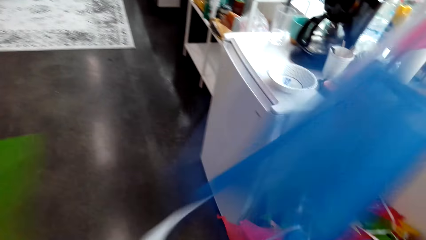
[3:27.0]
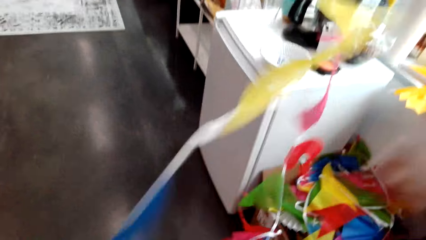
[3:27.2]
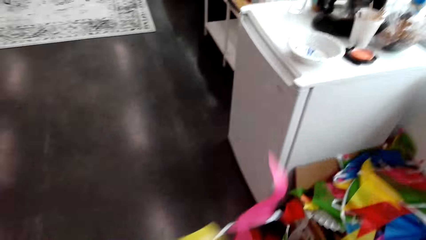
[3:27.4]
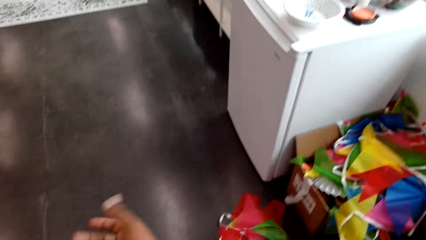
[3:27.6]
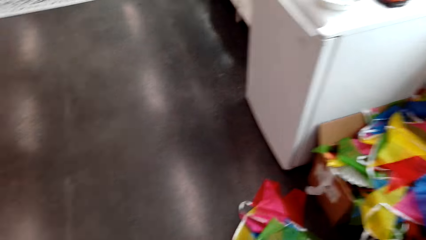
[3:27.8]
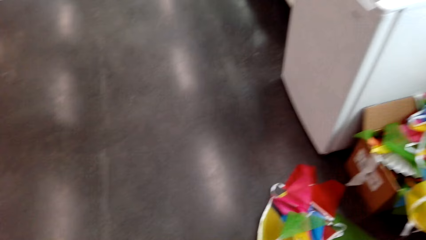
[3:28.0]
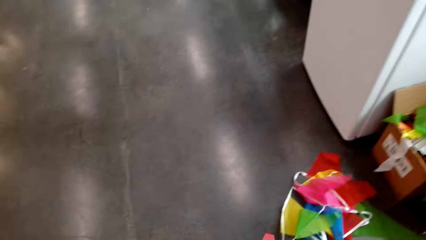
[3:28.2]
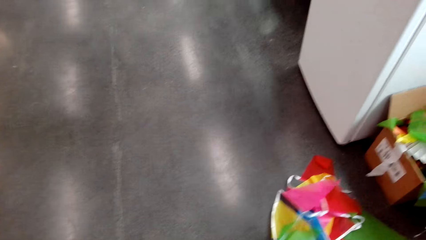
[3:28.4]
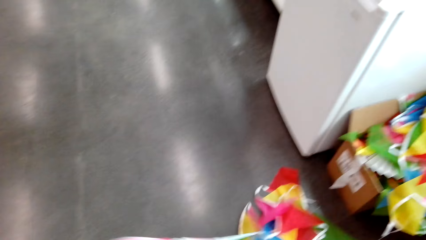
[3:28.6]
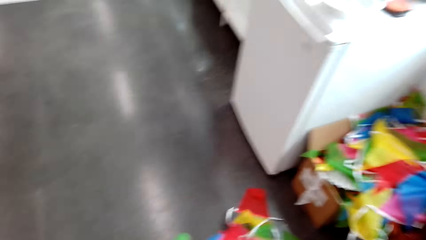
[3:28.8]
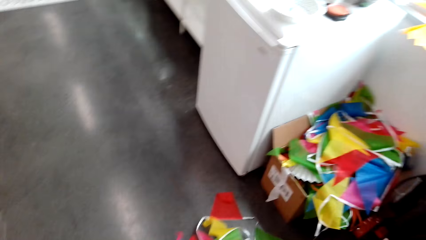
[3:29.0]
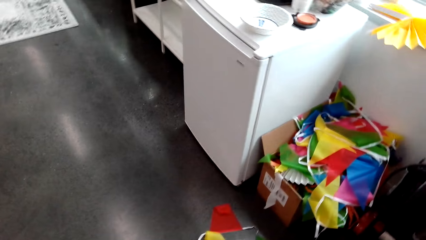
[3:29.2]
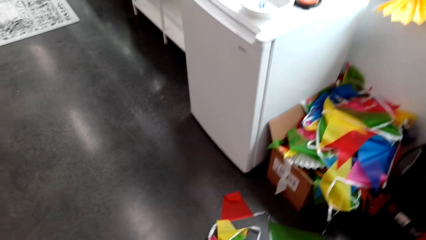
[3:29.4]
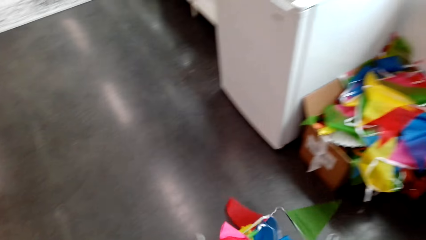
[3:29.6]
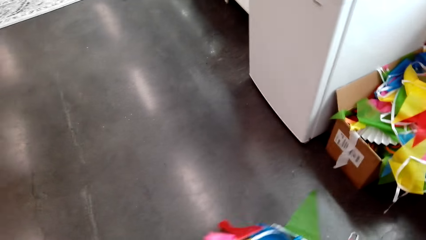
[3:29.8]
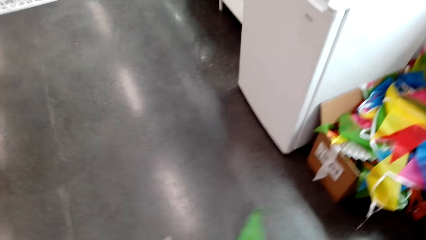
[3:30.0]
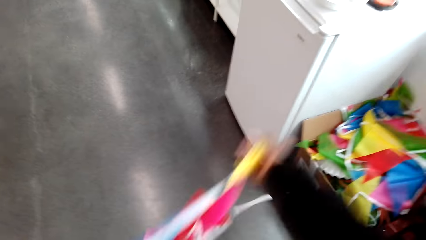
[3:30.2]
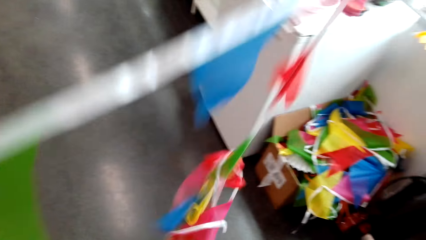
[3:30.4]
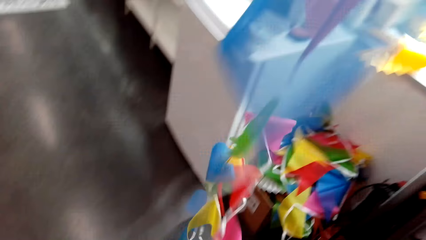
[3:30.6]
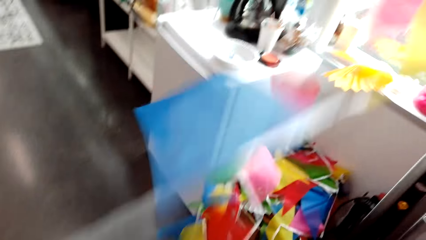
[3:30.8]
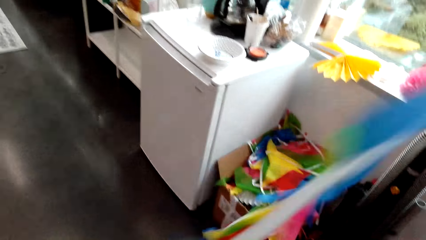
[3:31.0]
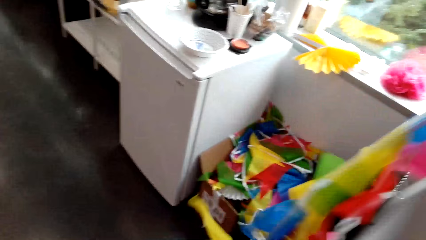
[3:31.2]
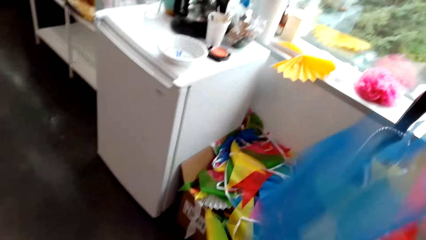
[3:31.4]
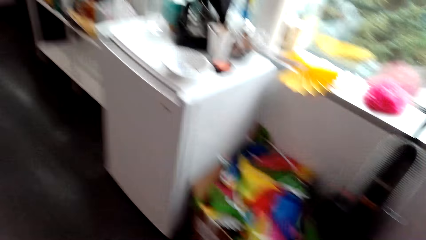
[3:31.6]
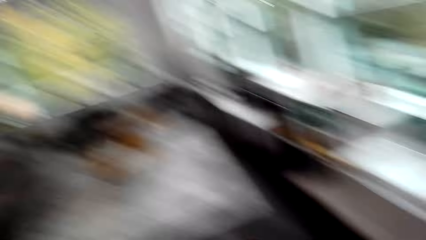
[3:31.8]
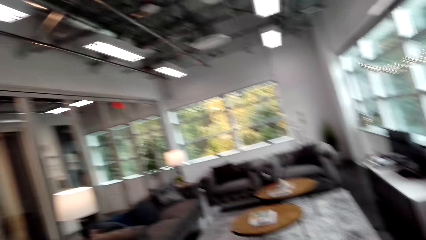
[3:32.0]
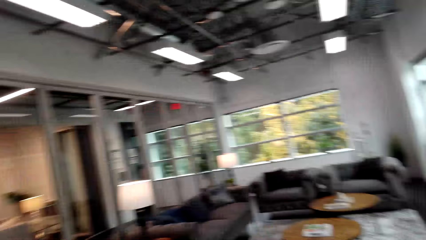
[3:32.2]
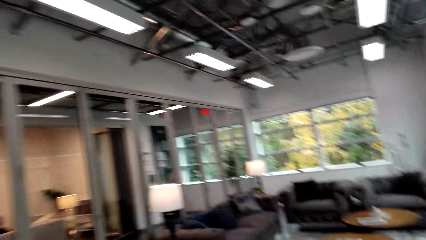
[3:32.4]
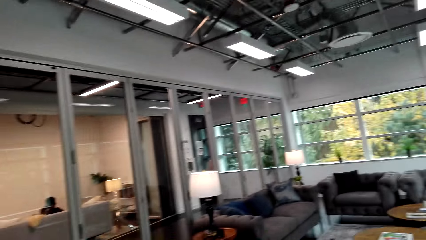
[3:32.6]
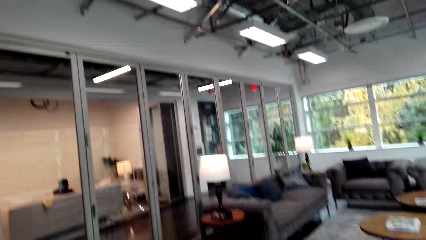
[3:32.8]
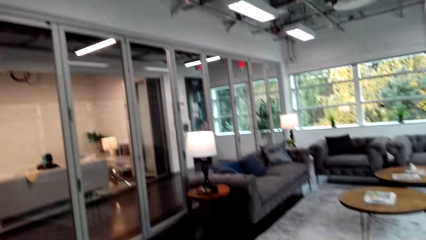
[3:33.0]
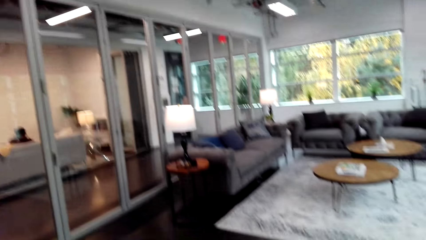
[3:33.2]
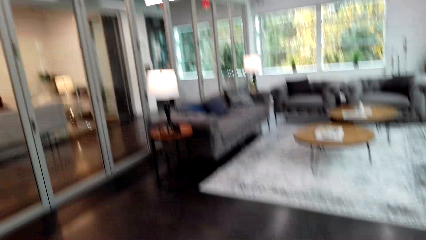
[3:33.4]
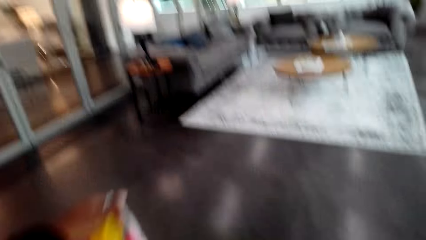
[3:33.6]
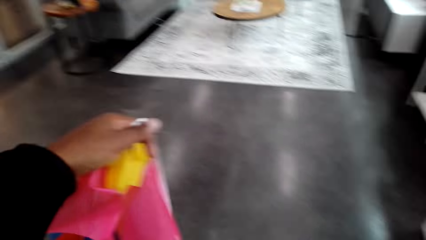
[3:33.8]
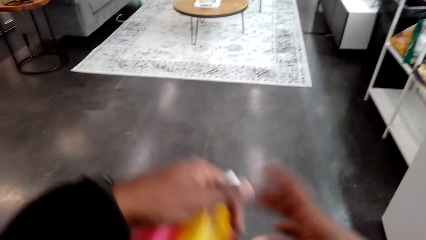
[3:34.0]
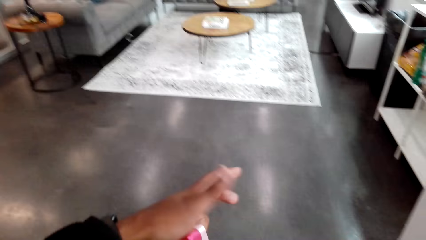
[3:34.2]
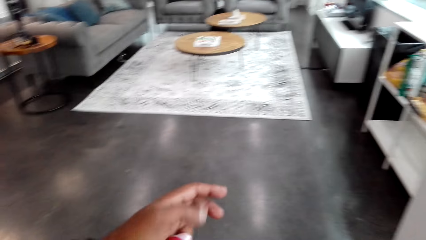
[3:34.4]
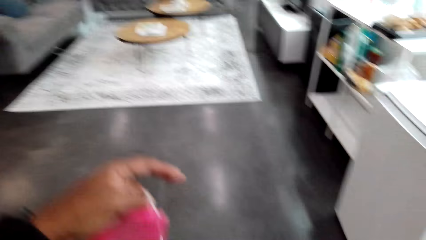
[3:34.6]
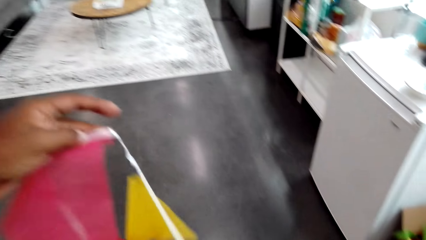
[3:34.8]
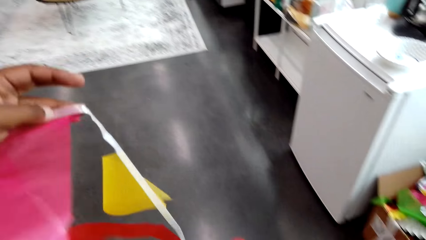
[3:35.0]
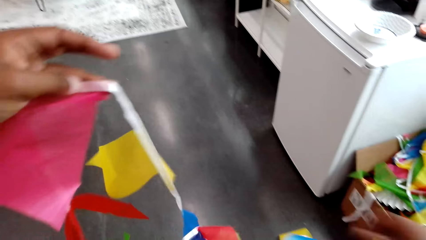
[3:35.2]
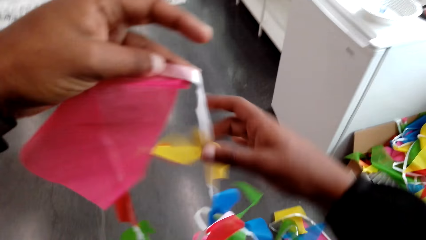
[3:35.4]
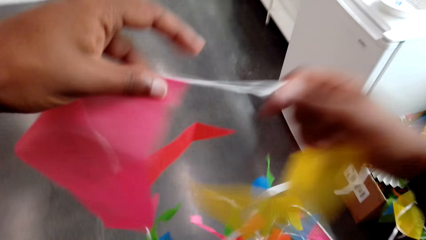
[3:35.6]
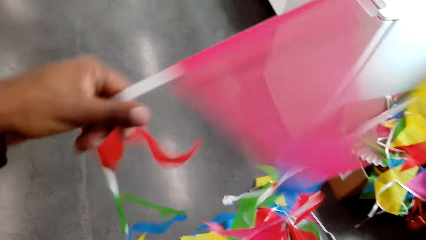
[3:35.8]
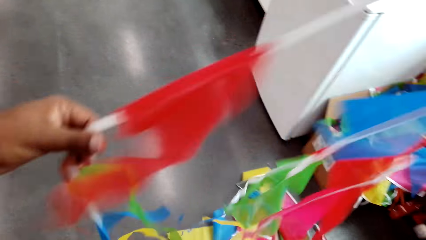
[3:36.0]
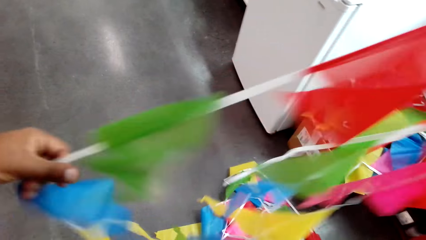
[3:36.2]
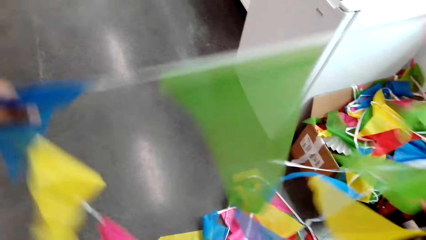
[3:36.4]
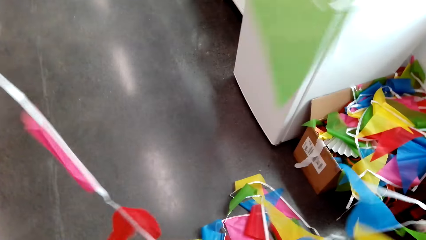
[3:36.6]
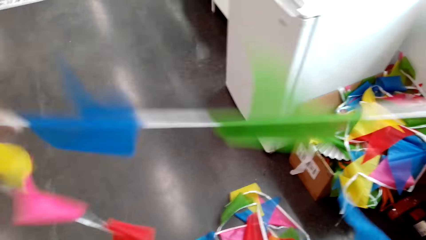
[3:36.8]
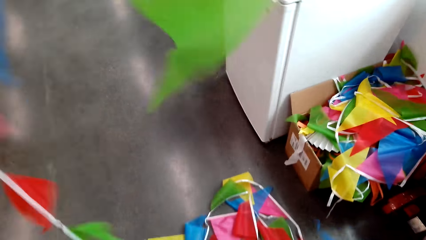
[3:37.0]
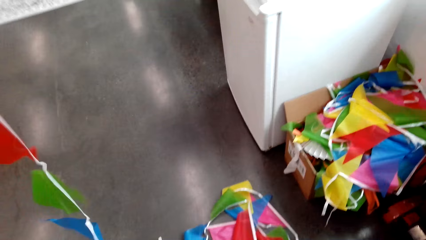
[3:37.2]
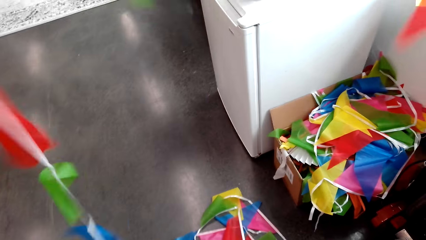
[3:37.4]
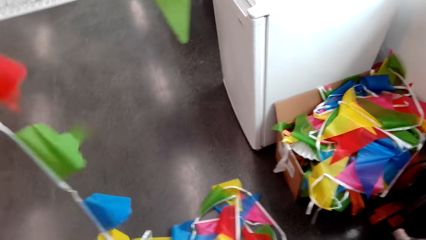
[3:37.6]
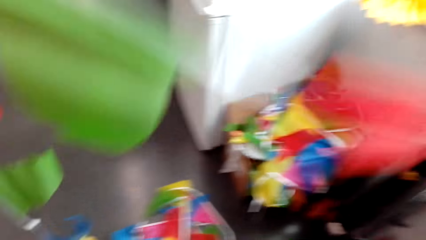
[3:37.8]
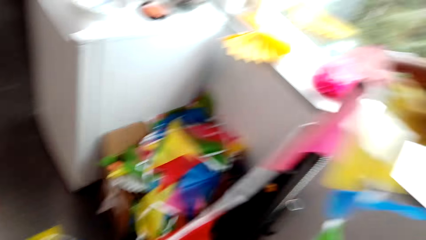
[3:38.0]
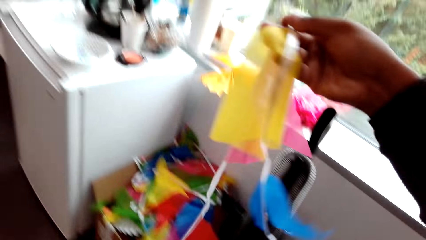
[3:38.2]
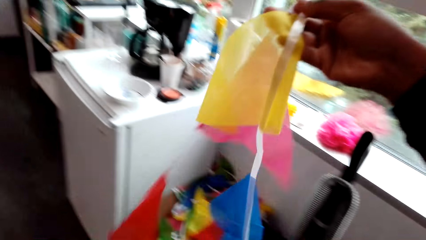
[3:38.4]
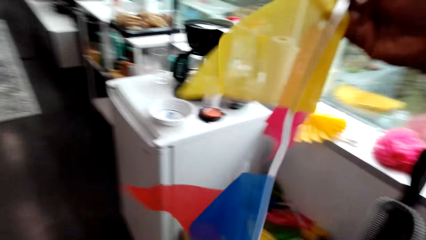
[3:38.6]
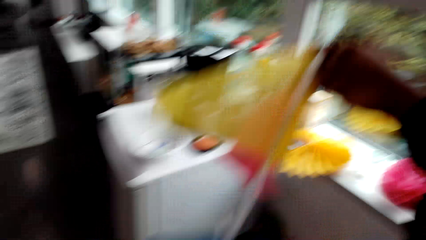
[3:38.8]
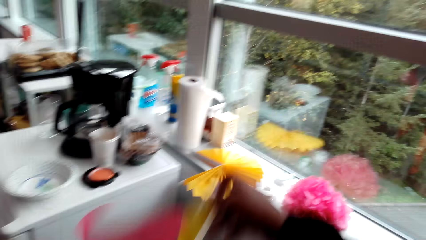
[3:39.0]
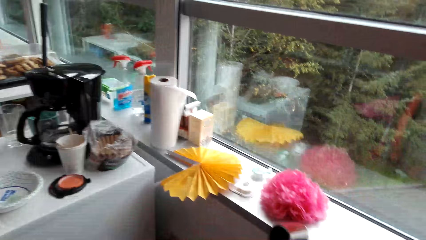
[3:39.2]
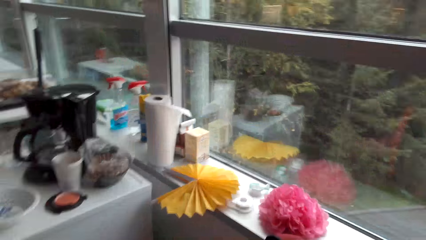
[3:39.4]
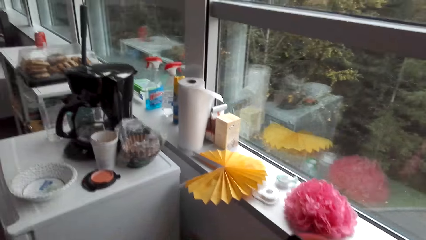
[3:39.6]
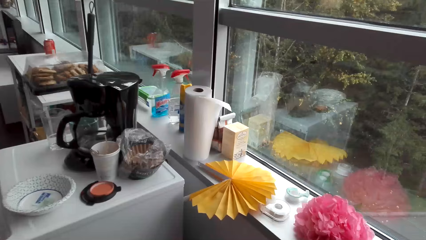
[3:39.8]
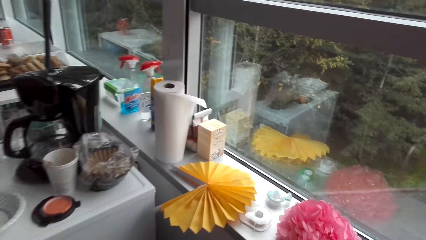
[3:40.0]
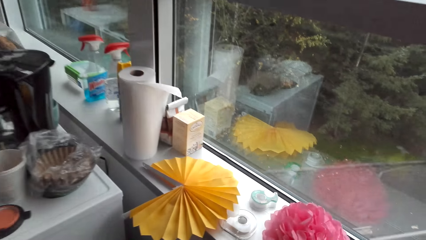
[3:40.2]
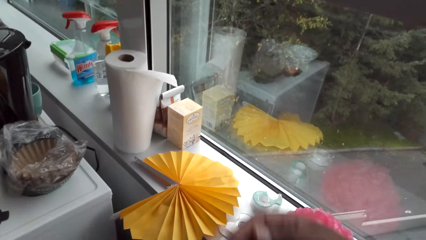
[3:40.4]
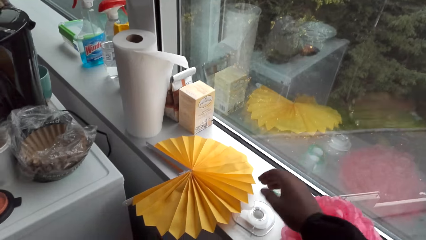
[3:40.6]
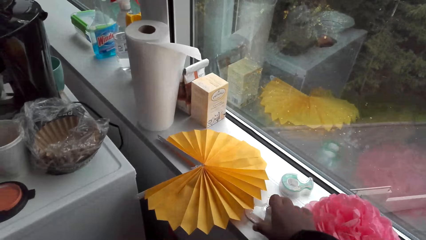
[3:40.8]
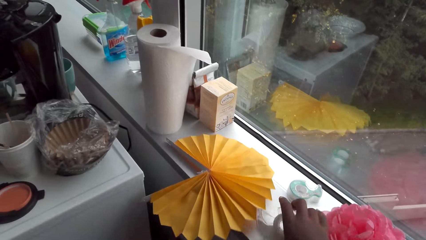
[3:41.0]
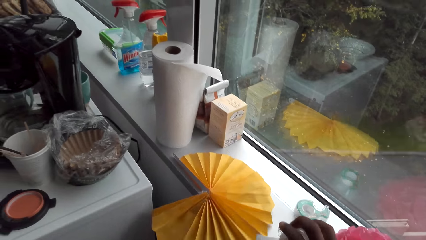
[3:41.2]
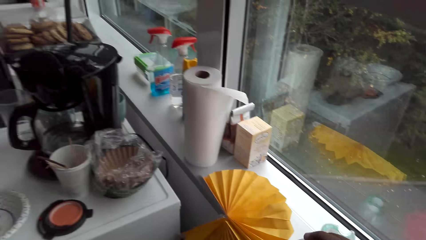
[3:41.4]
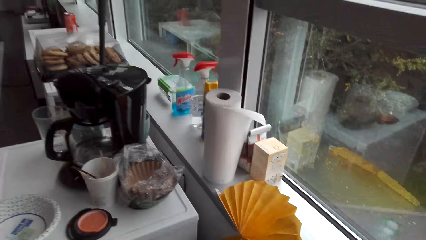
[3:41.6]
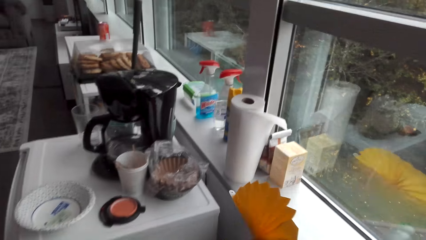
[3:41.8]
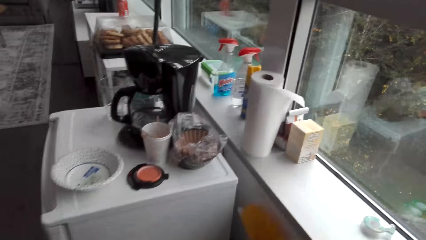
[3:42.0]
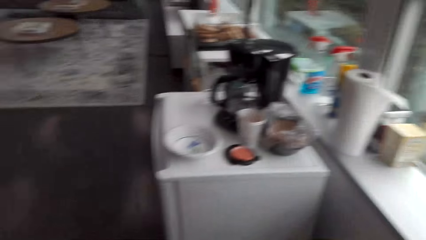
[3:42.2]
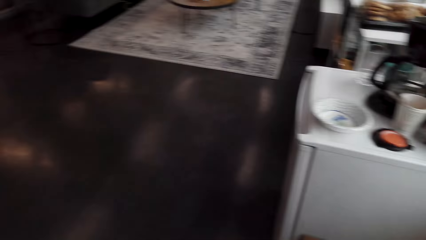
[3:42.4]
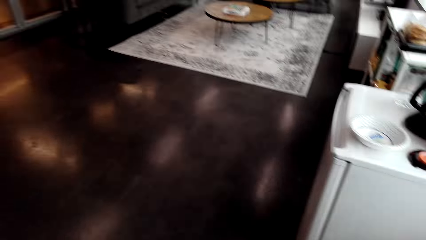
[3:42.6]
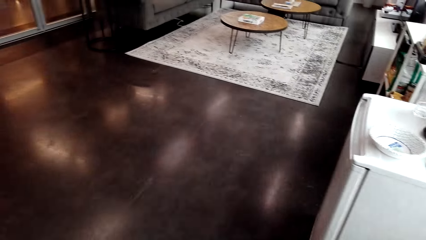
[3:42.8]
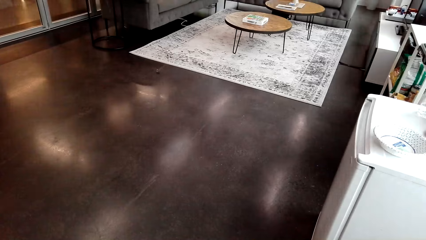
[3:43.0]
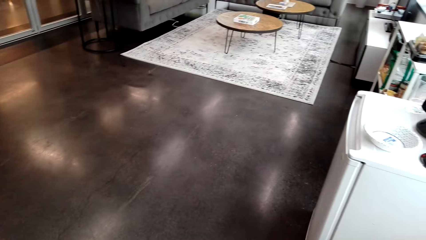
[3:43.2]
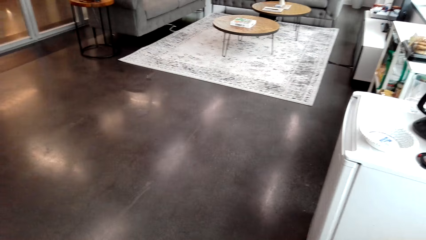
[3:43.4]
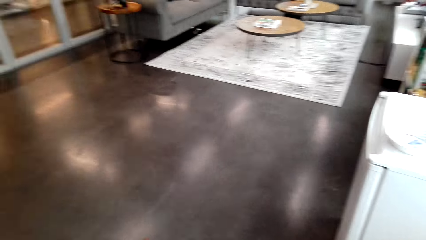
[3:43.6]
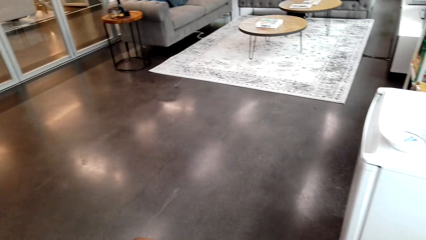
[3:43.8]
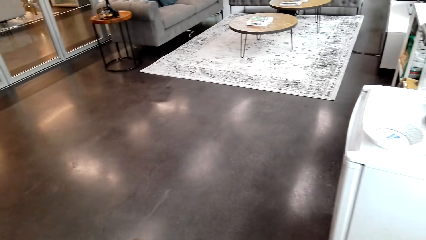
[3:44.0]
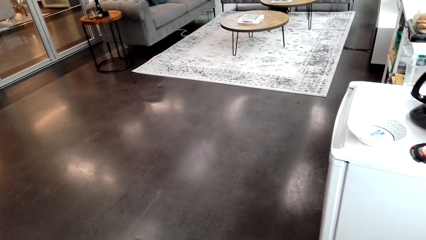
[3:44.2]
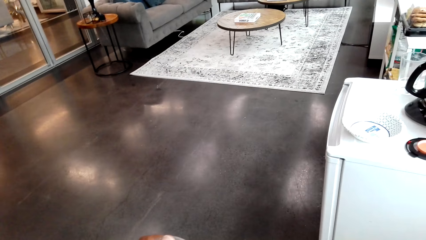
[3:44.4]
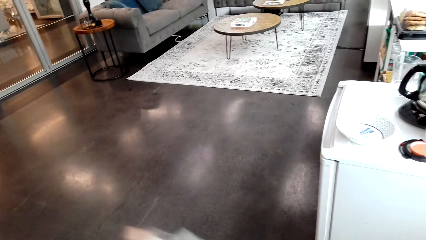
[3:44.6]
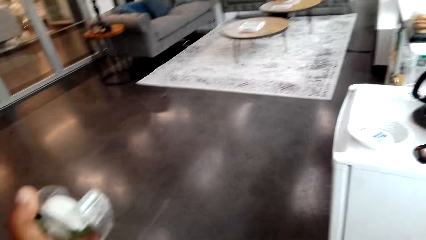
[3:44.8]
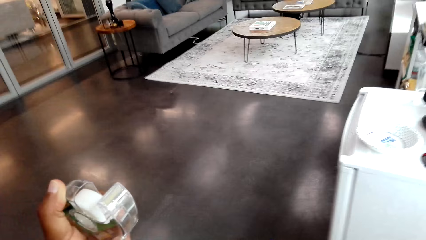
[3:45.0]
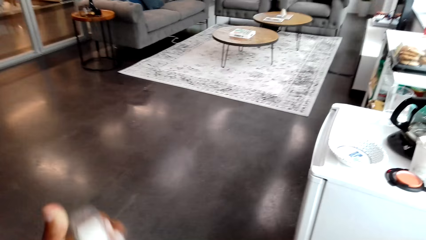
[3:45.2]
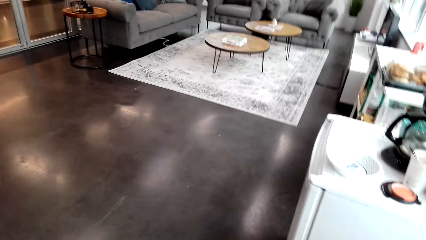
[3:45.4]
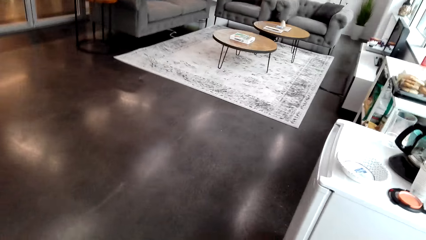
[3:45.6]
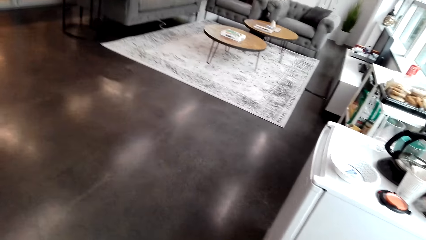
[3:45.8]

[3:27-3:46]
The camera wearer stares at the decoration. They inspect the decoration. They stare at the window. They pick up a hook or sellotape from the window. They look around the apartment.
